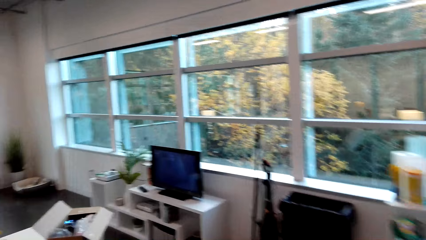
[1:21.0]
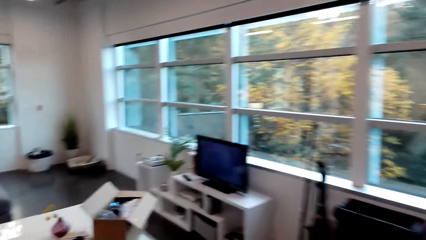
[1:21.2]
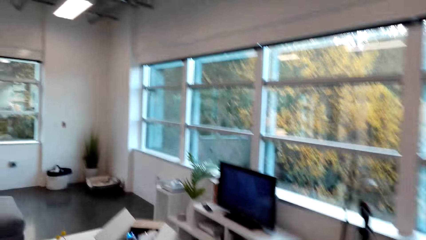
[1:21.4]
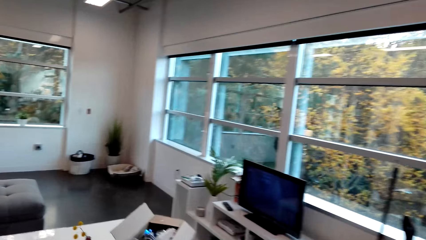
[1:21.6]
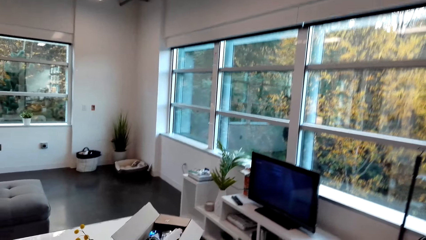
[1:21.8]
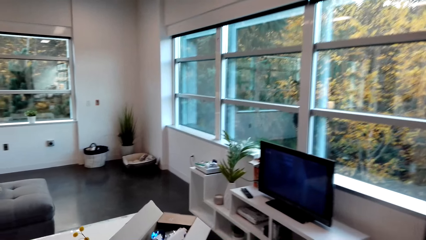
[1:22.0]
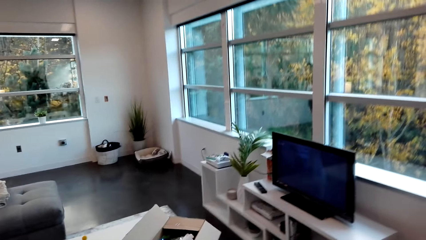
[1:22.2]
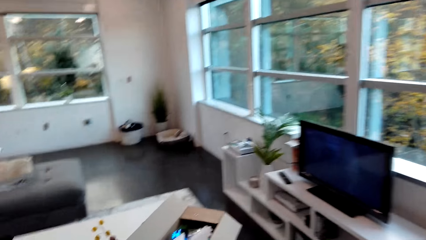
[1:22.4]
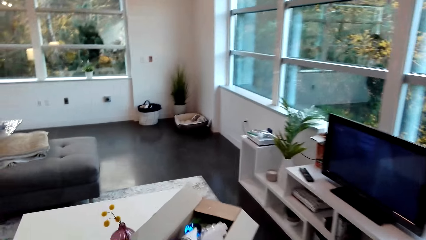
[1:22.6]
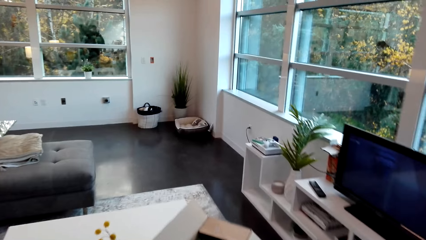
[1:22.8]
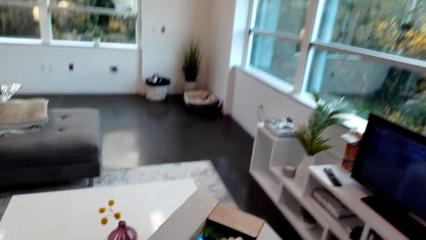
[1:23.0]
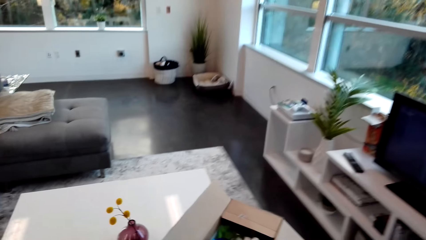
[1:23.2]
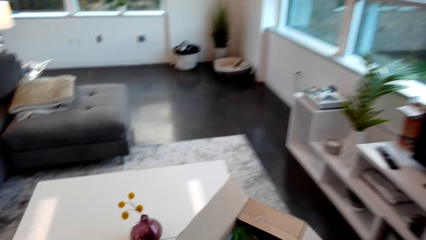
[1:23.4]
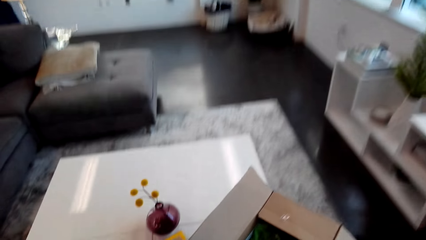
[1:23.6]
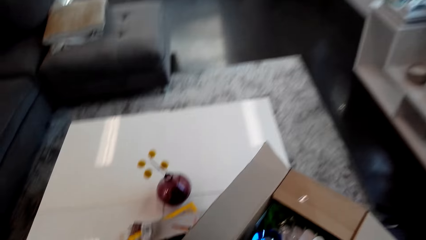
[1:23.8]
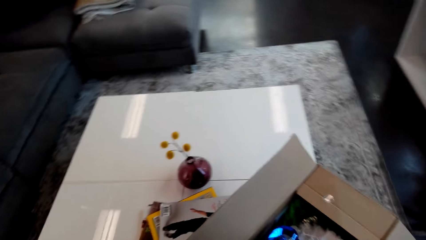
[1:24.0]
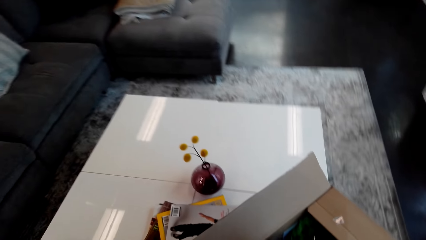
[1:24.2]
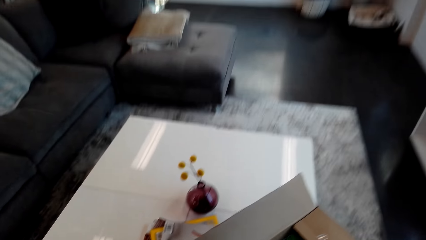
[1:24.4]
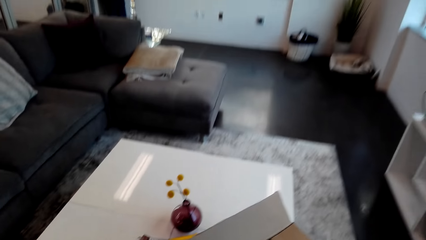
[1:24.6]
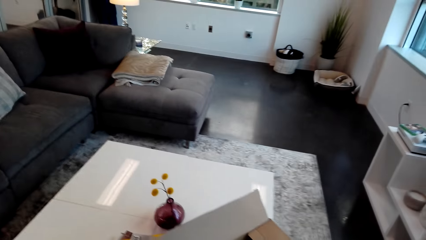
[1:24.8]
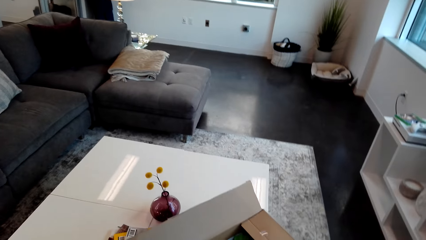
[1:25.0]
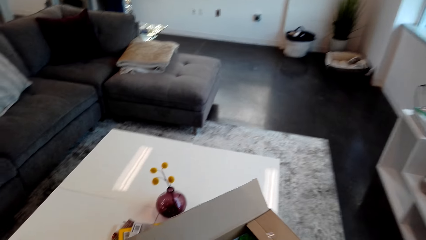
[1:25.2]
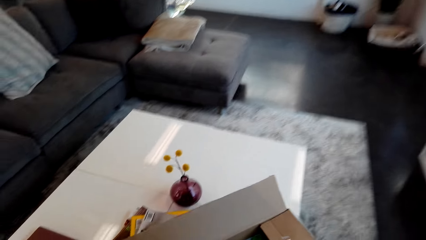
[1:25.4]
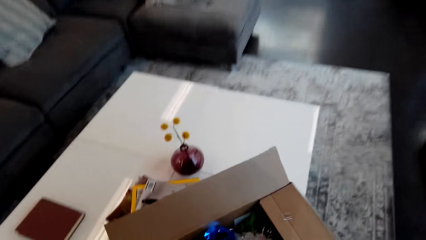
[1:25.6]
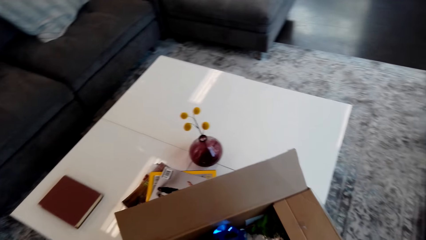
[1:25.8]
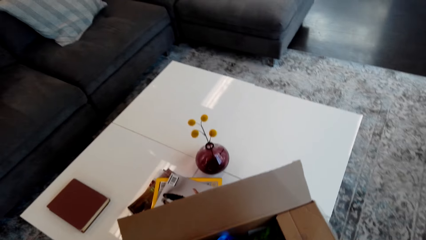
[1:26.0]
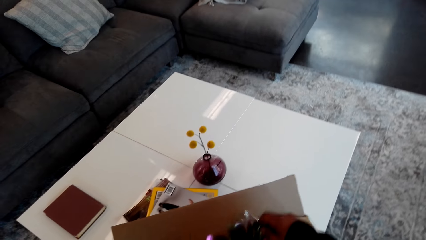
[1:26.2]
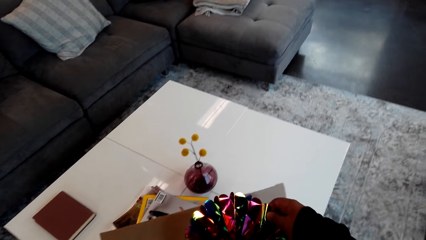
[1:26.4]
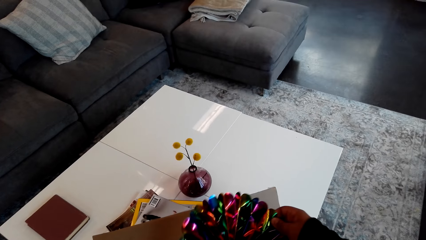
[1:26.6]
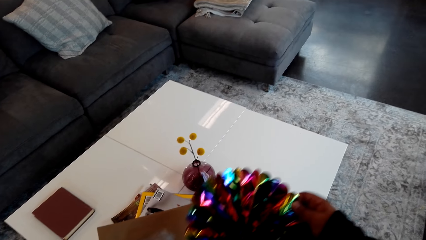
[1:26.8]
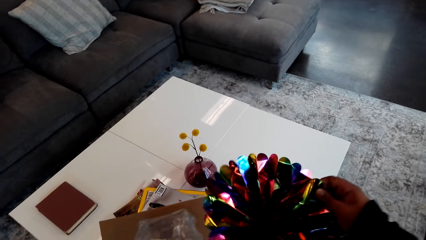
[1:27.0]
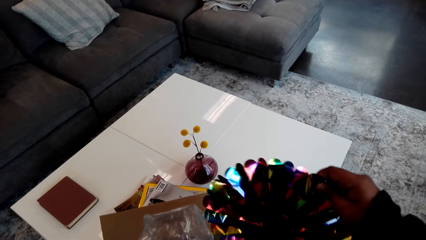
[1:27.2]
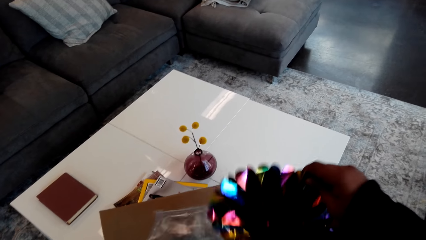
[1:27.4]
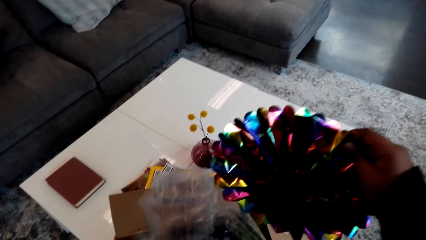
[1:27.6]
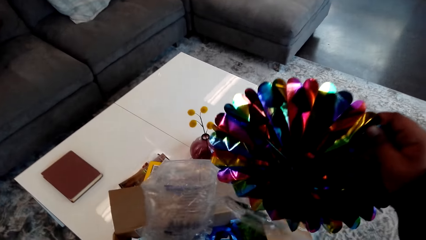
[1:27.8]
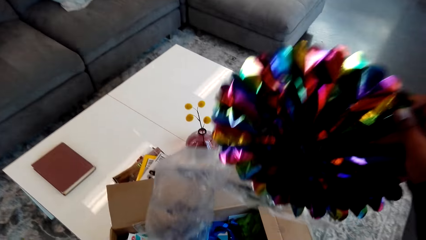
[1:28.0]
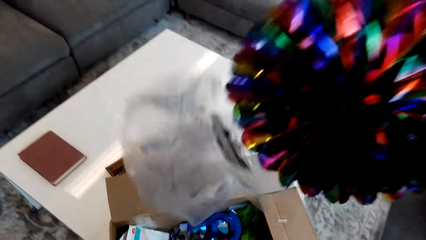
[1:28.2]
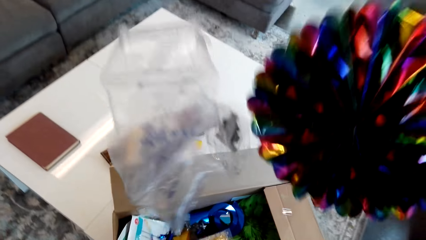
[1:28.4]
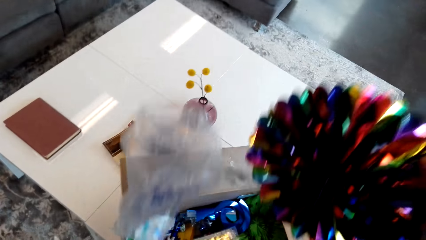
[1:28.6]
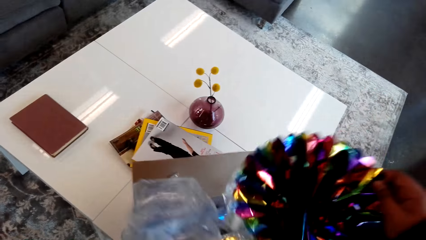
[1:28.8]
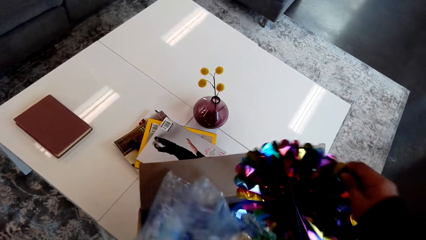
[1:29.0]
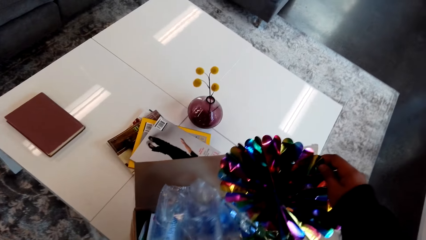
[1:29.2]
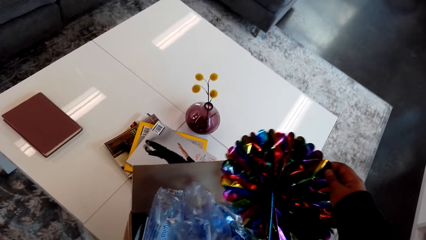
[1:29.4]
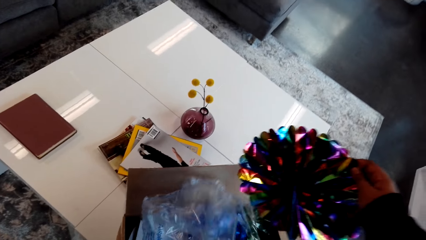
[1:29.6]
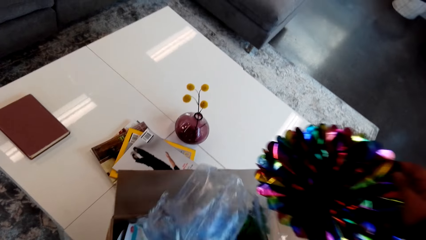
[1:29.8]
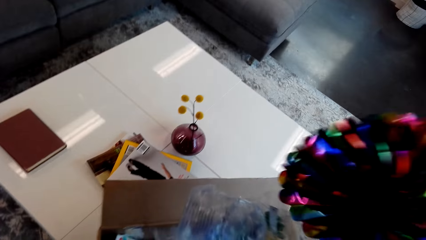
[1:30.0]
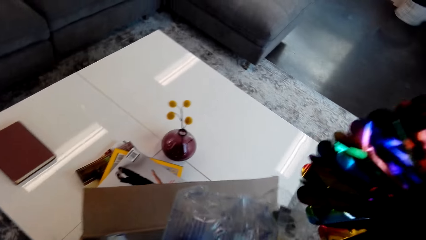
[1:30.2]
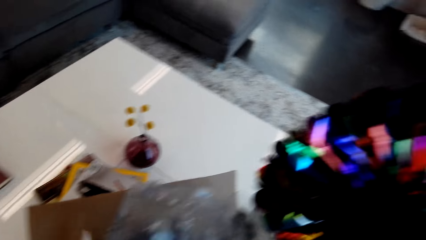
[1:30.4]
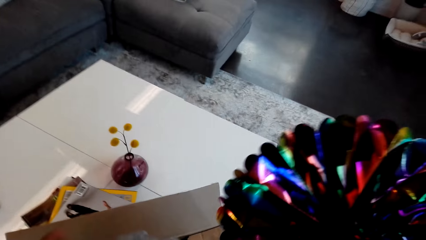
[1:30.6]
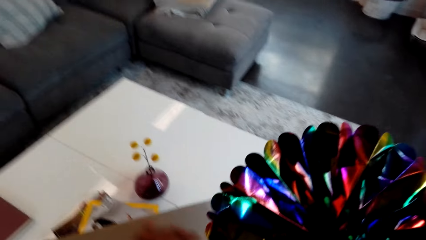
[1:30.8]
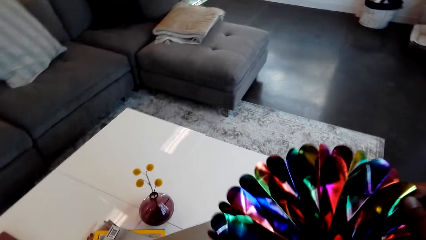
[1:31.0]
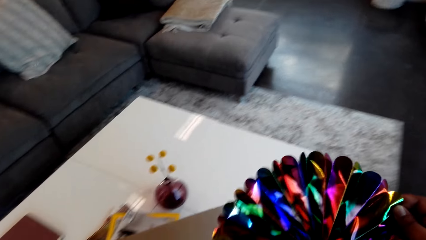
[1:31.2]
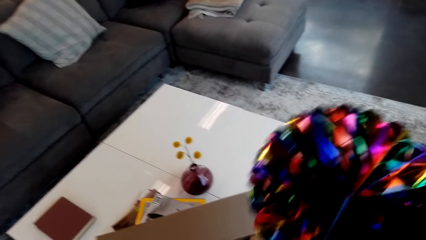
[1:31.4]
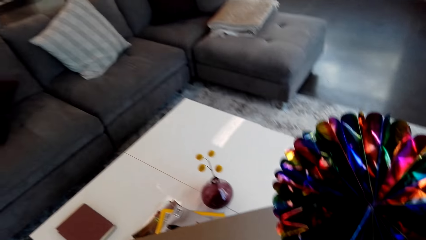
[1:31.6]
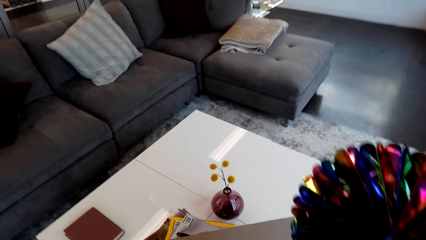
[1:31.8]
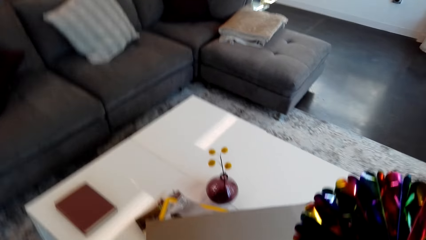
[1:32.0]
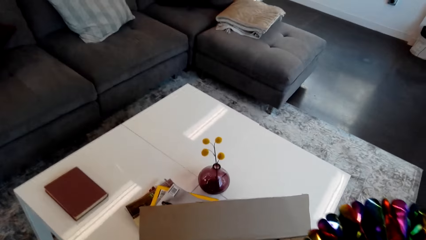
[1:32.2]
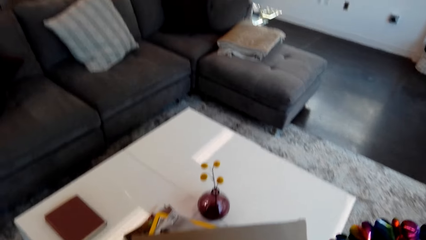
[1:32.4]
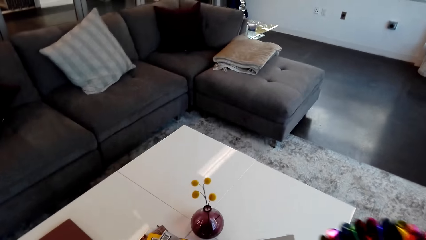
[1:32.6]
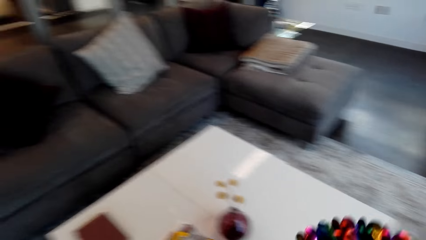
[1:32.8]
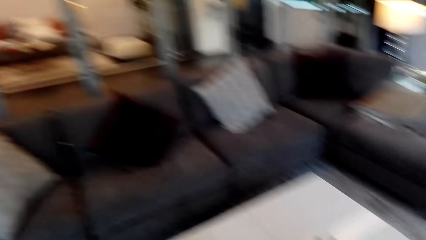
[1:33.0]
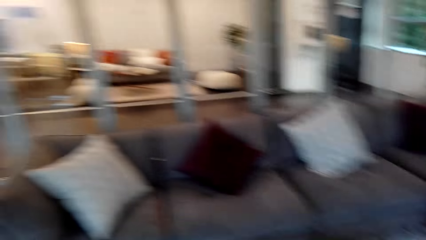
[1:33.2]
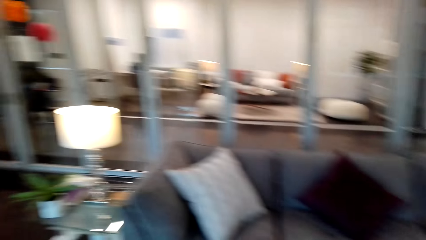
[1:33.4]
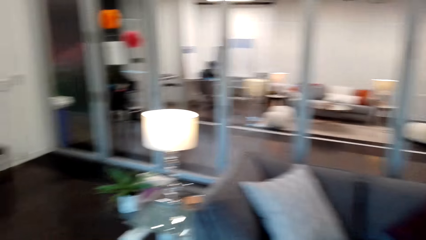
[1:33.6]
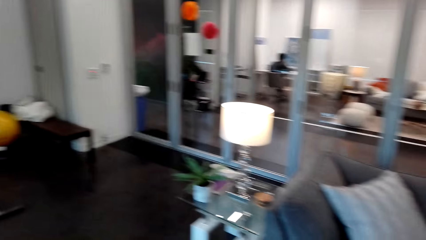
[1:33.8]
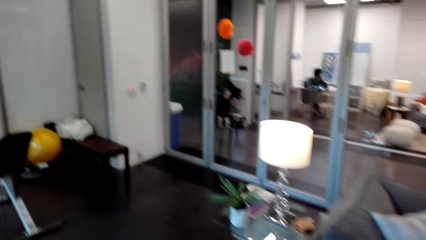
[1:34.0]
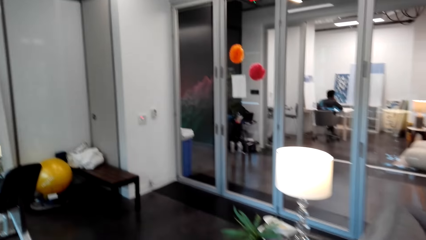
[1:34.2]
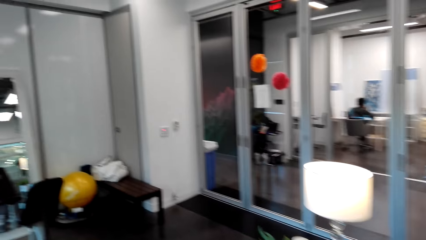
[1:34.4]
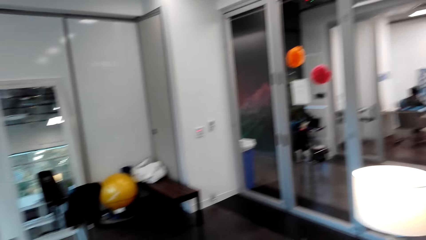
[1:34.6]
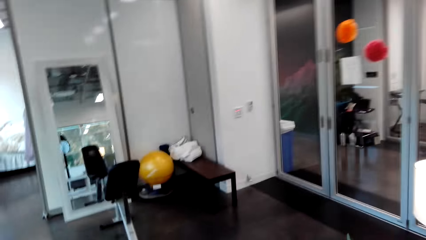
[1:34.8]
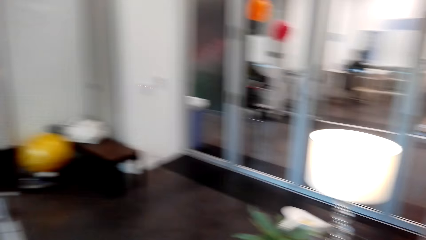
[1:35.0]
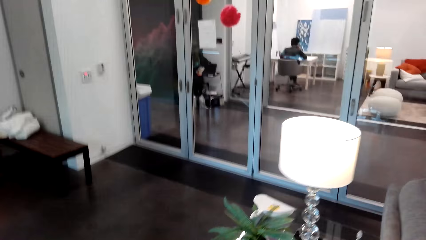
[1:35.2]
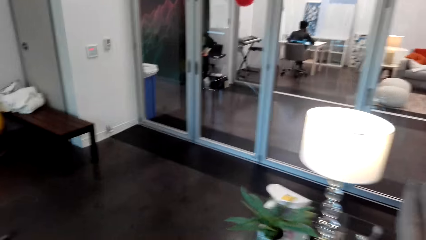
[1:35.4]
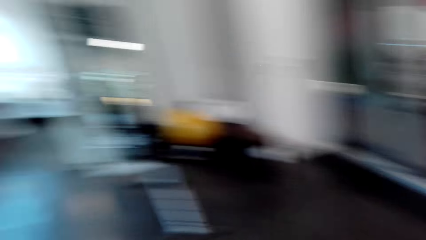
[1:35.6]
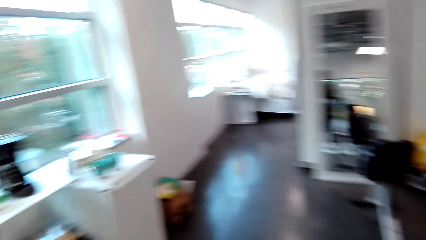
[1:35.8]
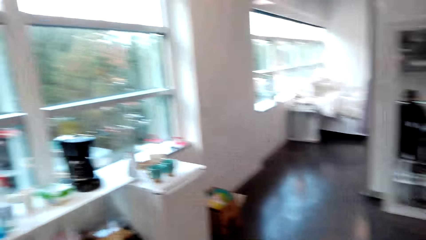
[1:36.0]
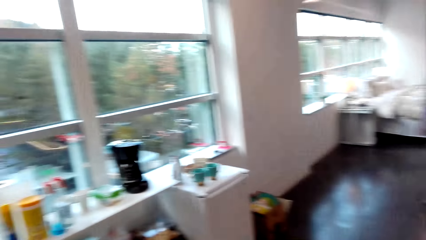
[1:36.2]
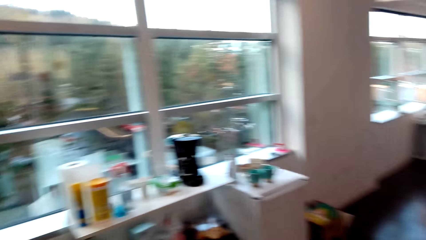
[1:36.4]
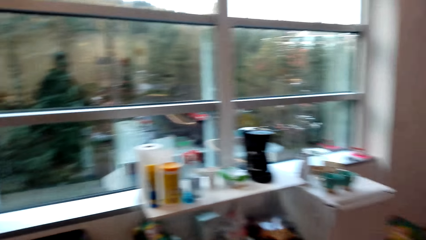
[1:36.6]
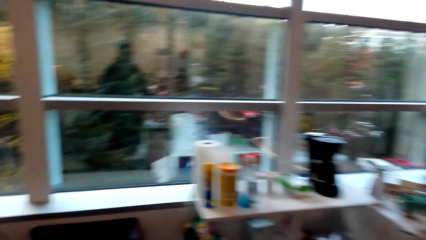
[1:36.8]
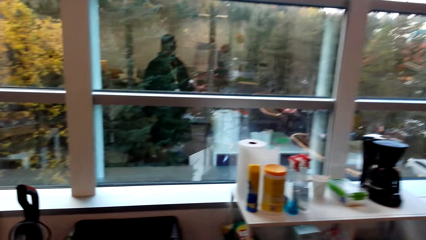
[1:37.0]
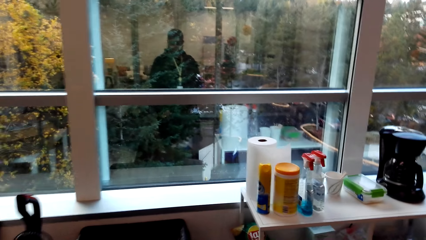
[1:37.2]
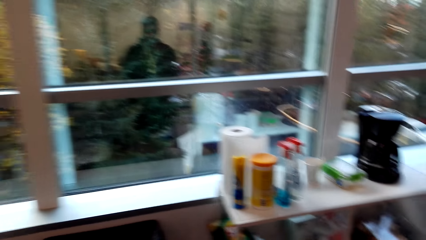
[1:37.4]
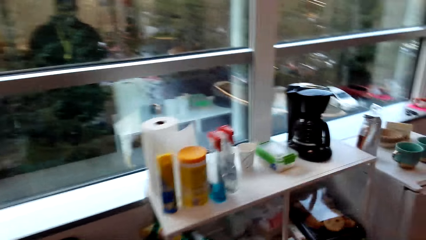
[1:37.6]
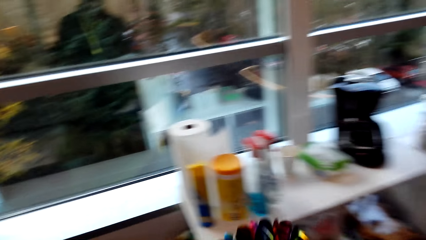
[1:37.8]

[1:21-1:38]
The camera wearer walks towards the table. They pick some more flowers from the box. They walk in the room.
